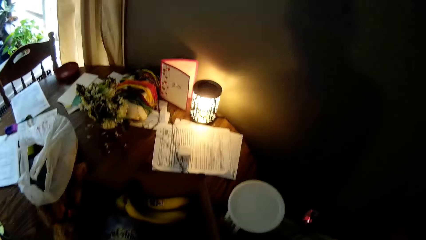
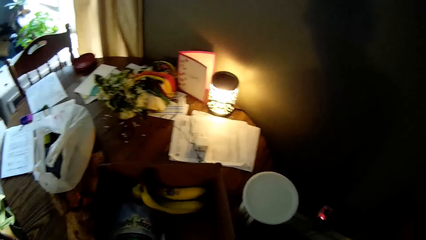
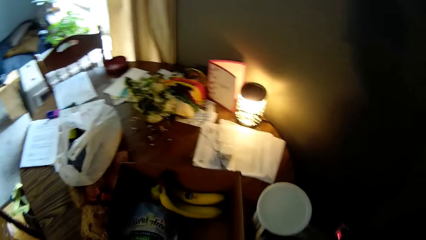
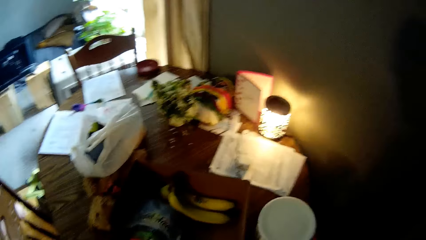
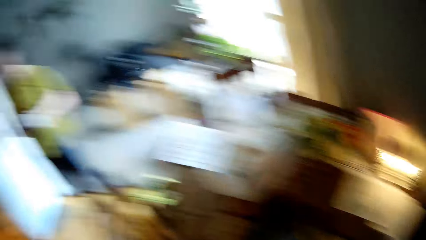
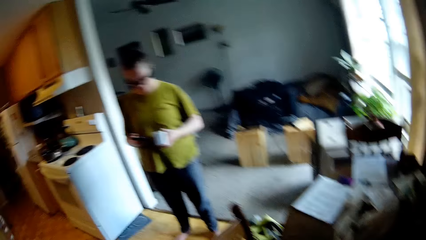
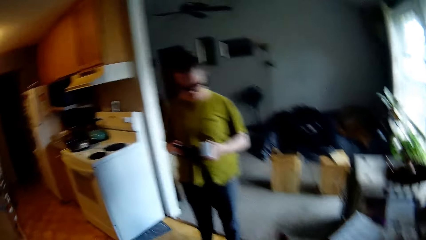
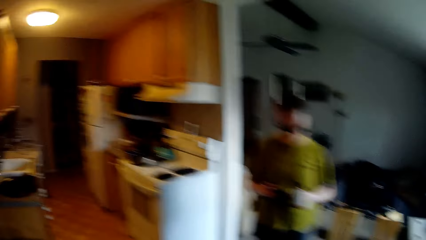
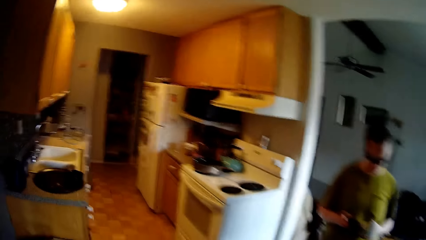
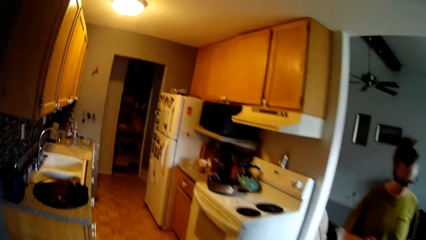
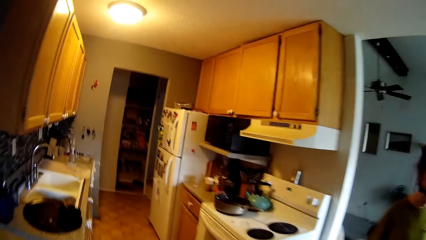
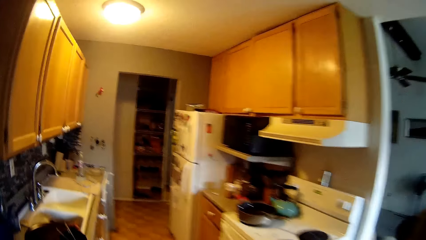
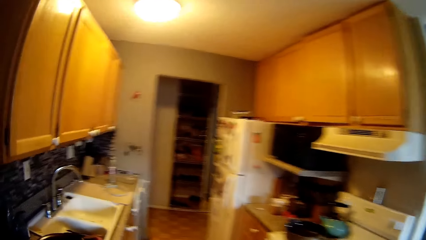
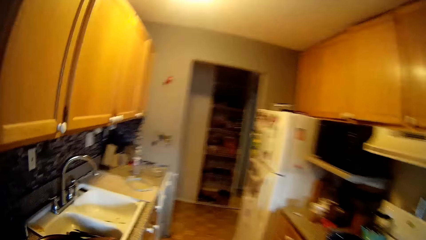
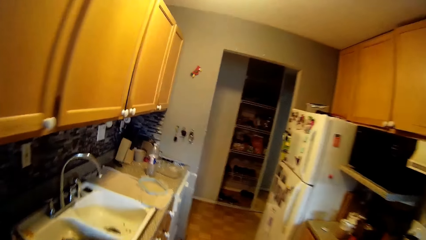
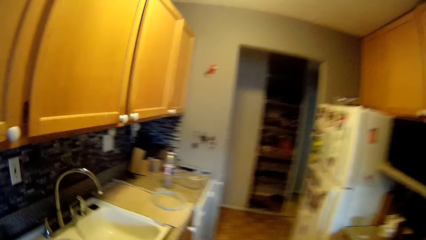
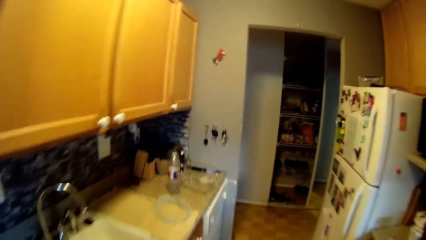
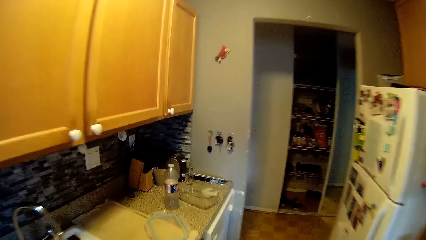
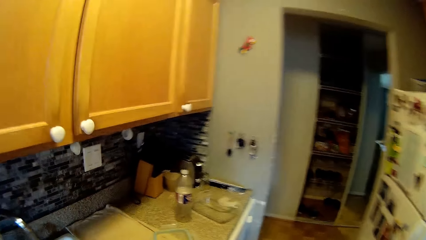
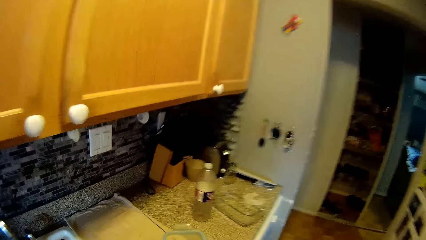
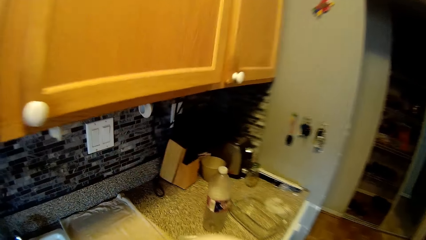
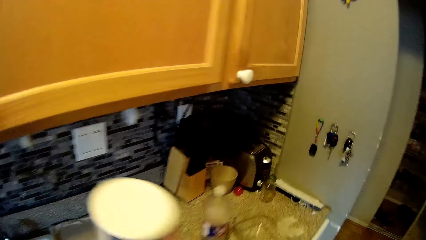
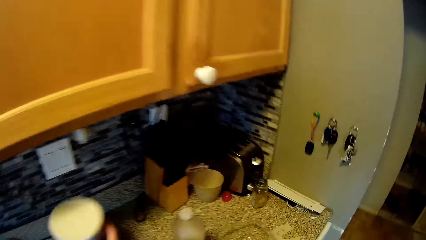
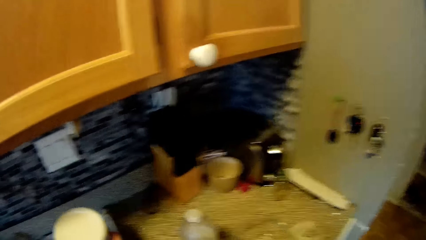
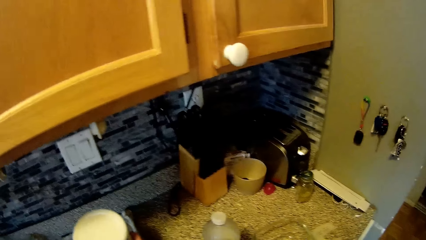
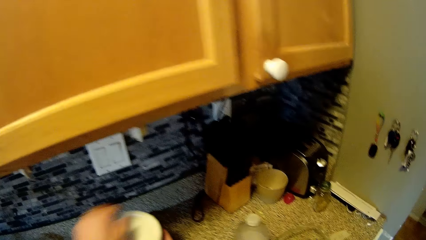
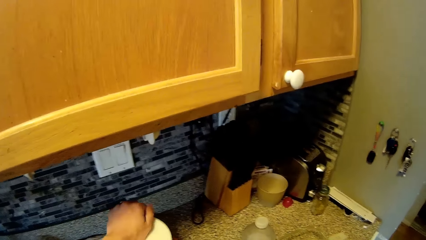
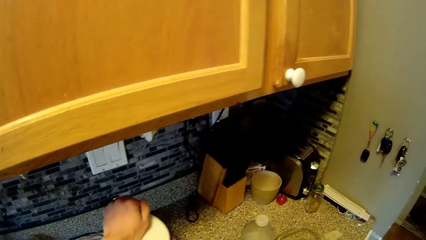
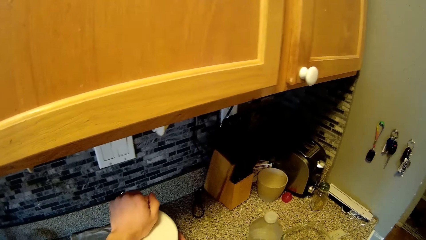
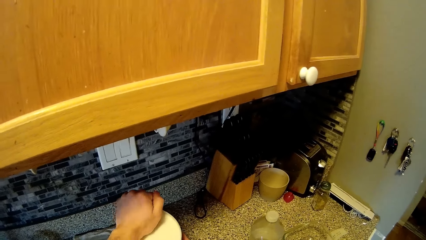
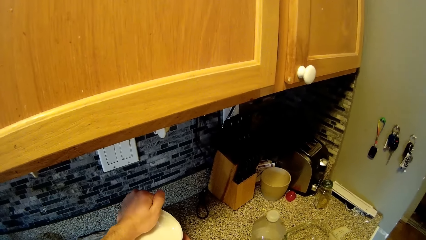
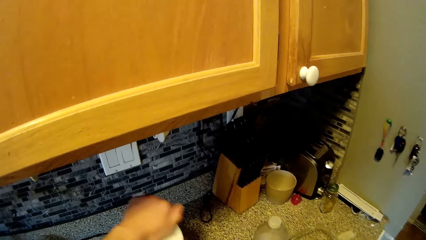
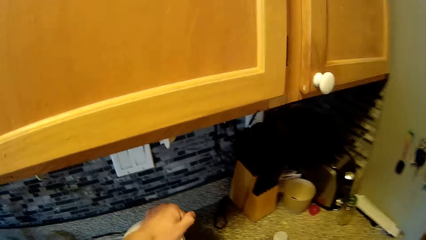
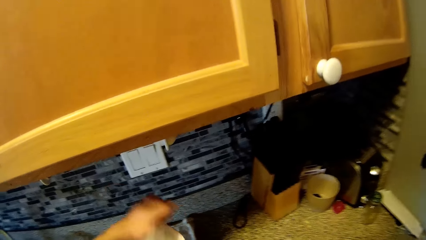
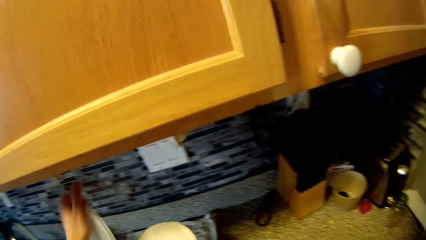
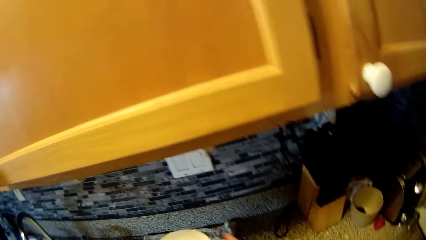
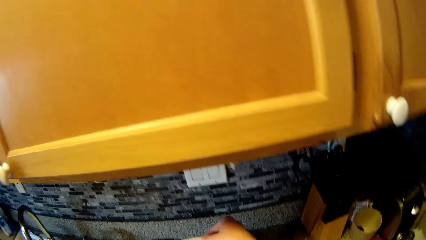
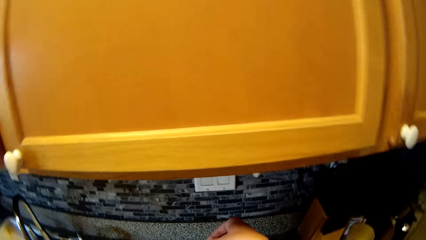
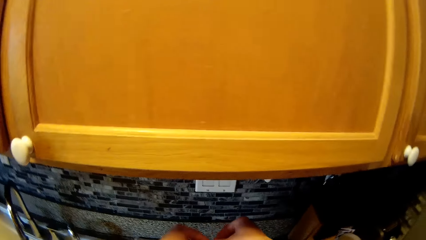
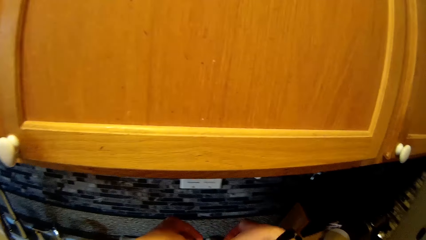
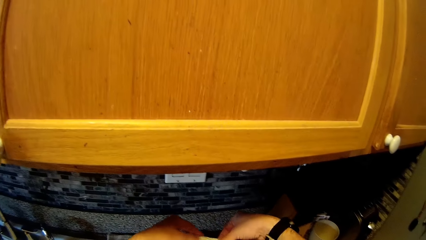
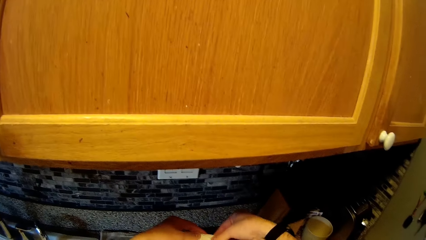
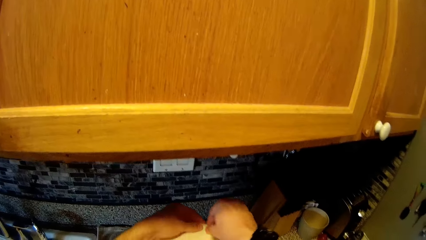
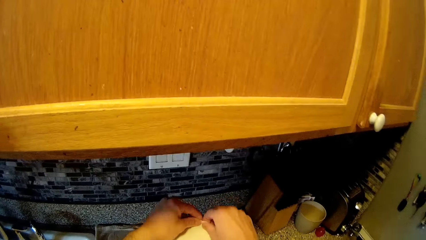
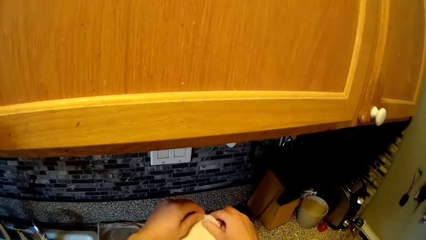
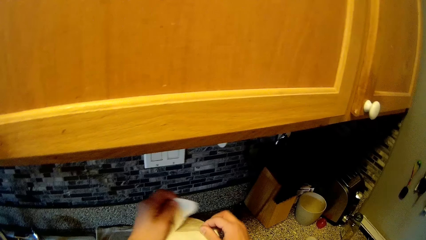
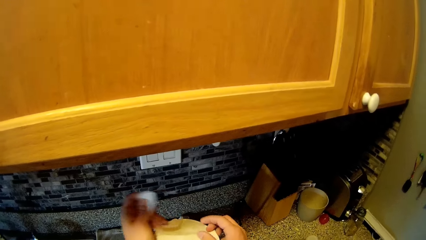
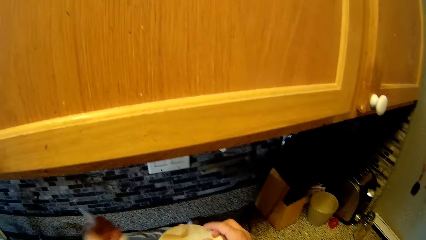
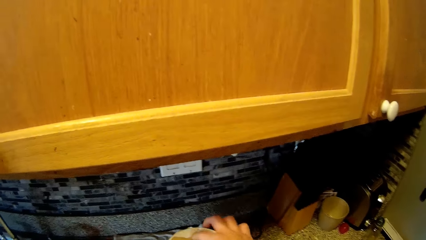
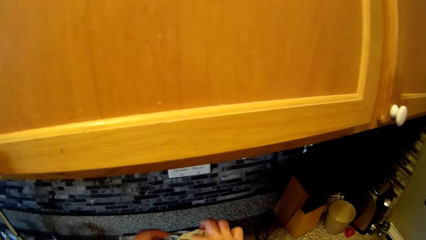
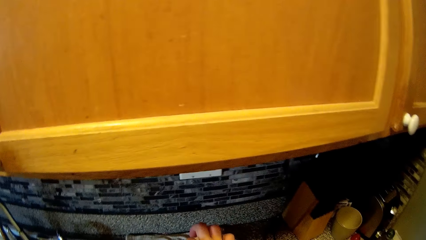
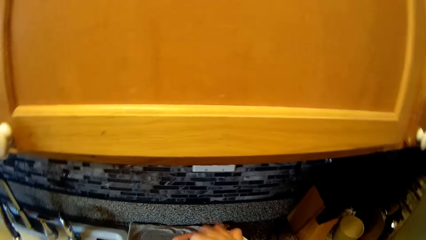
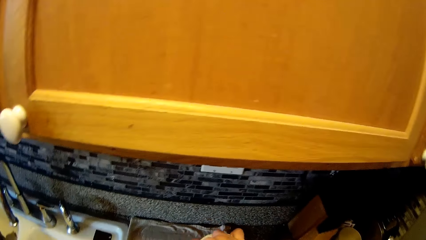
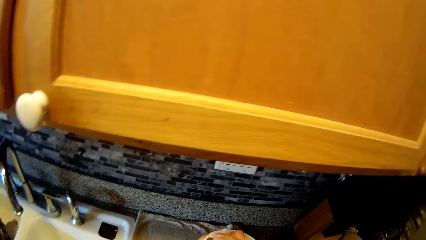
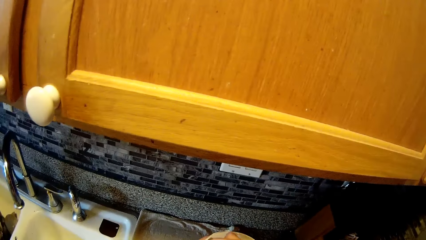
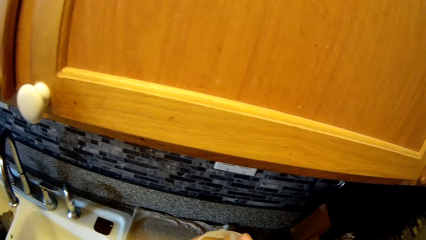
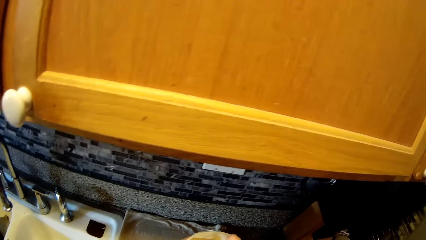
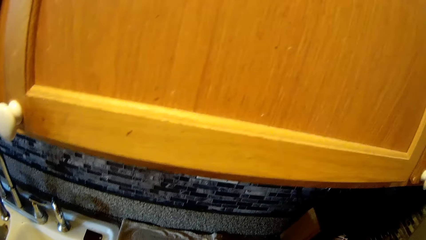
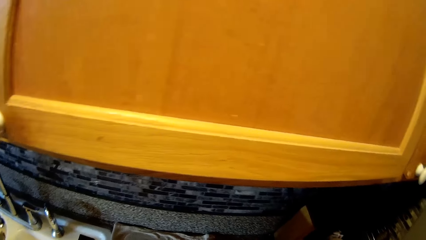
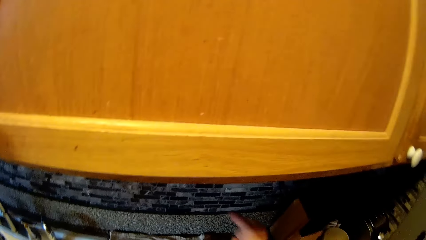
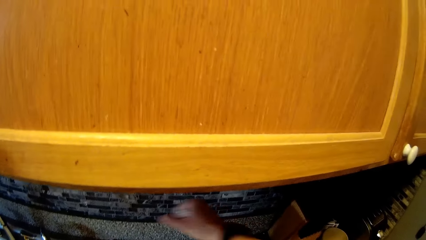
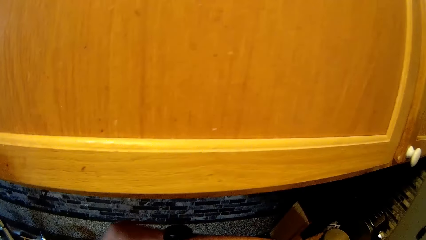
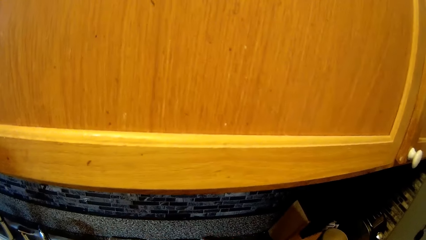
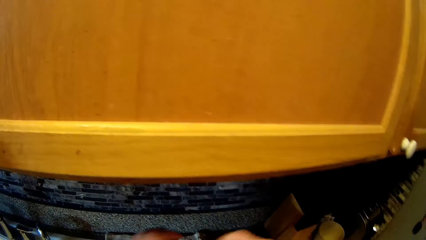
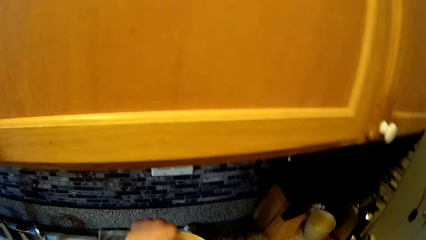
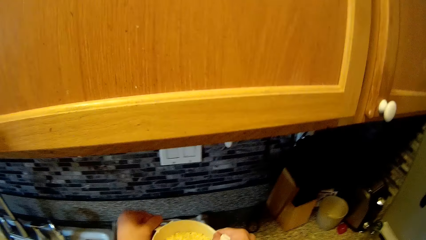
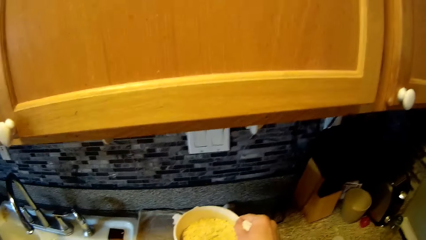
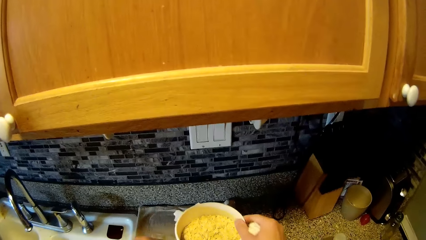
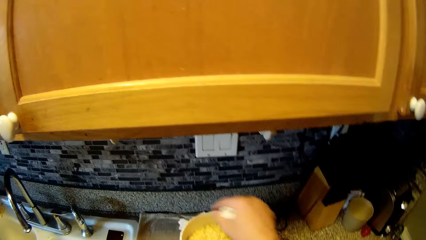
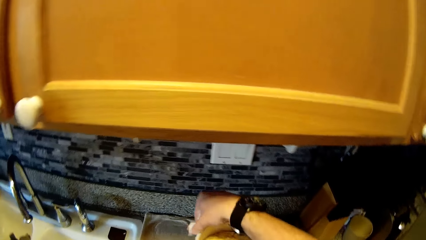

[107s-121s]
The camera wearer walks around. He drops a container or bowl on a countertop in a kitchen with his right hand. He pulls the lid of the container with his left hand. He opens up the bowl with his left hand. He tears off the seal of the container with both hands. He holds the torn off seal in his right hand.

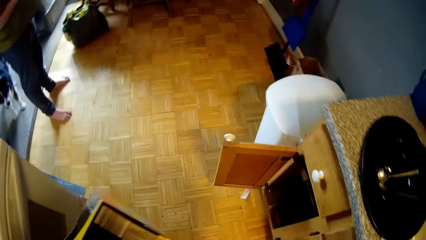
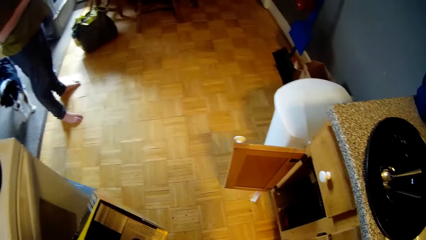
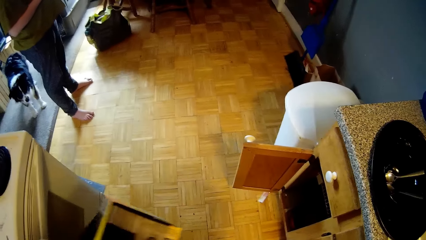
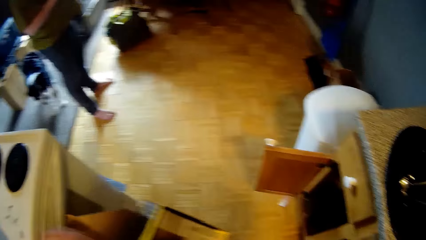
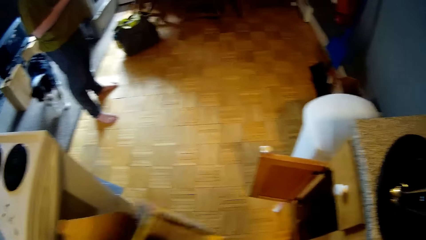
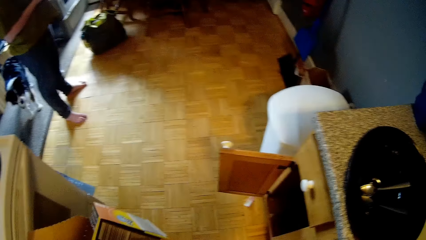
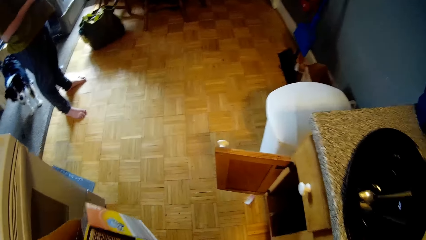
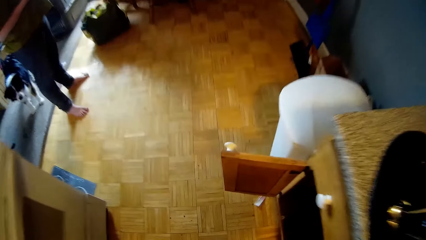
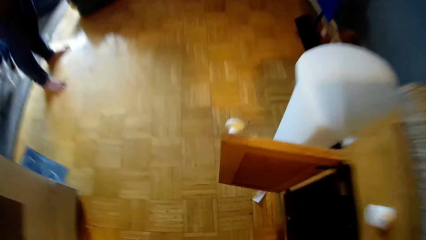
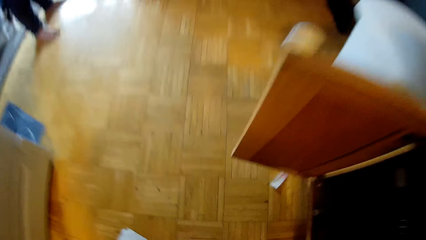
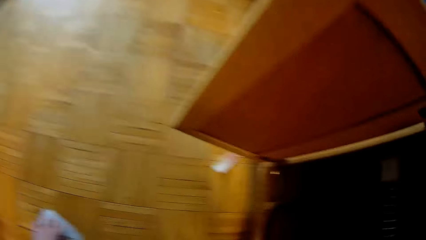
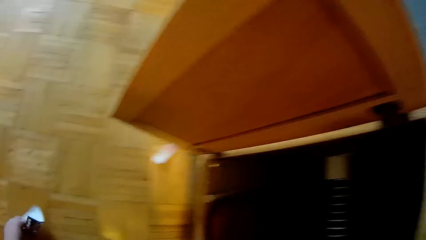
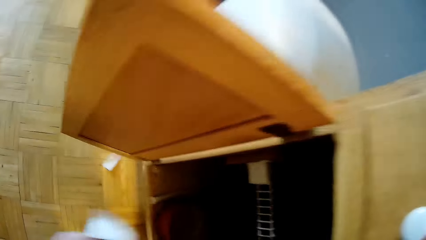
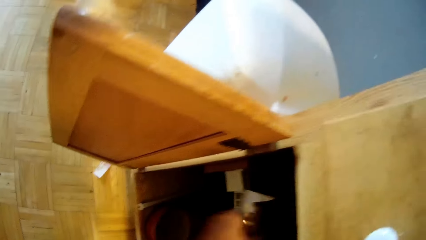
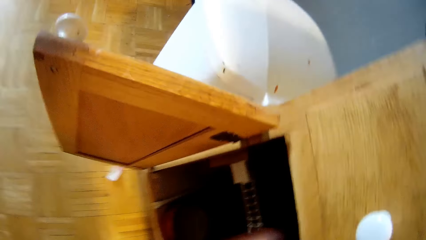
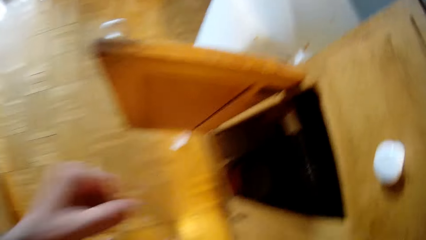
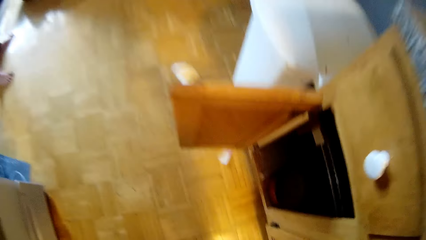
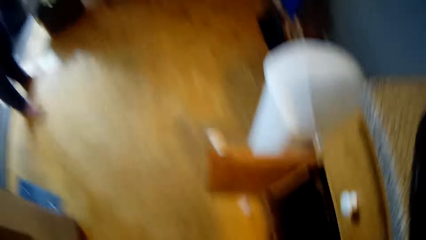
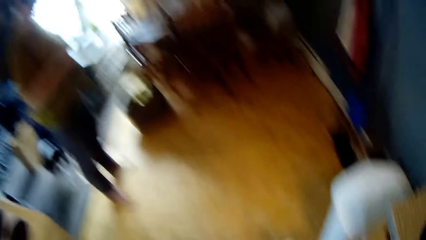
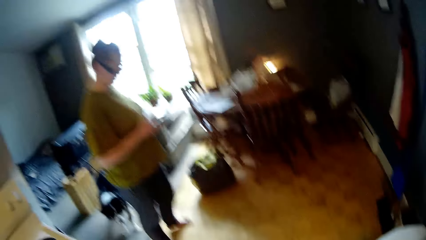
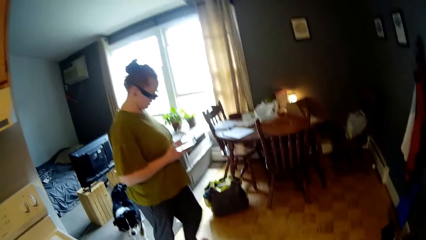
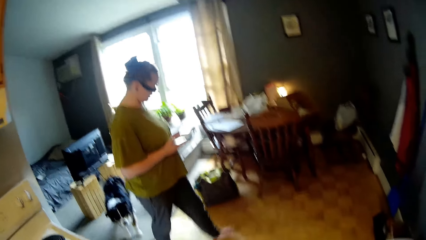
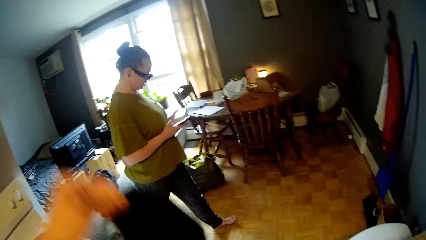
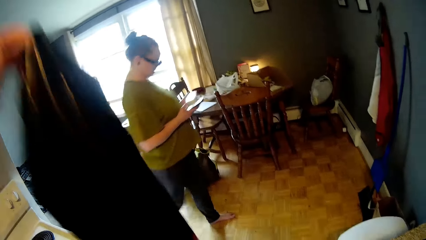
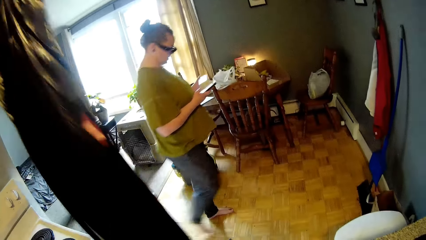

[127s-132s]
The camera wearer opens the box with his left hand. They remove a box from the cabinet. They pick up a paper on the floor with her left hand. They put the paper in her left hand into the cabinet. They return the box in the cabinet. They pull out a plastic bag from the box with her left hand.
